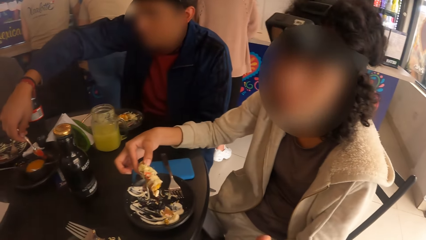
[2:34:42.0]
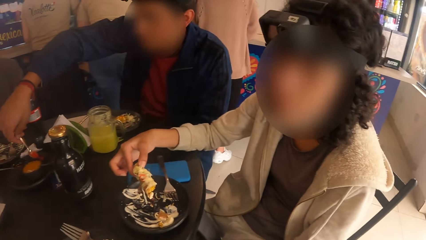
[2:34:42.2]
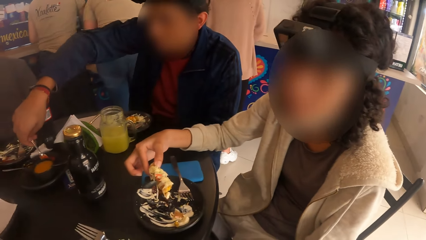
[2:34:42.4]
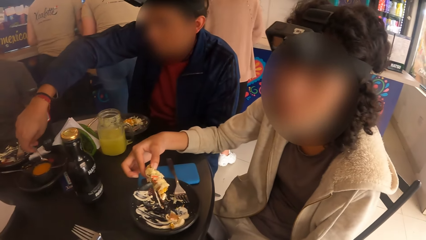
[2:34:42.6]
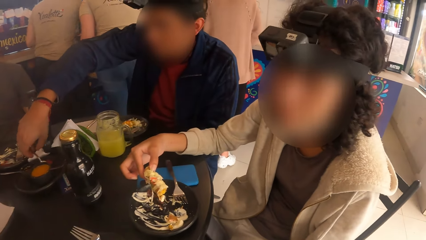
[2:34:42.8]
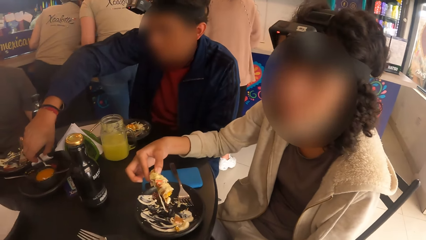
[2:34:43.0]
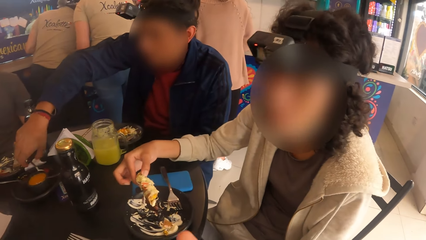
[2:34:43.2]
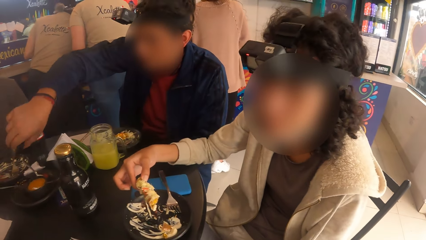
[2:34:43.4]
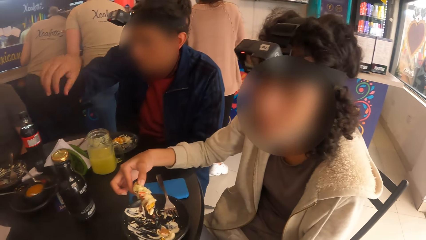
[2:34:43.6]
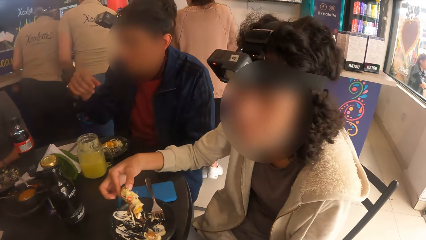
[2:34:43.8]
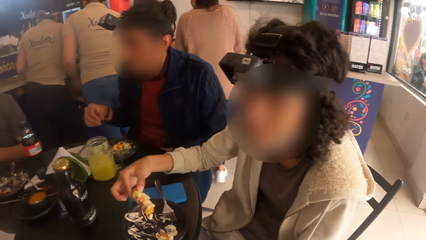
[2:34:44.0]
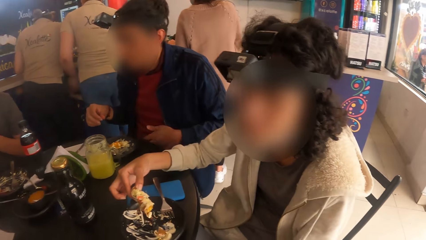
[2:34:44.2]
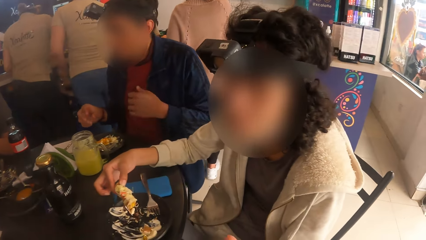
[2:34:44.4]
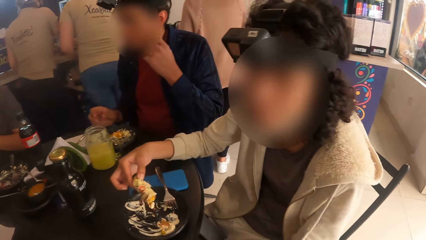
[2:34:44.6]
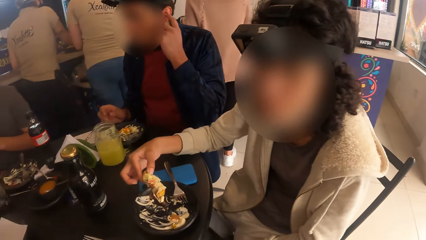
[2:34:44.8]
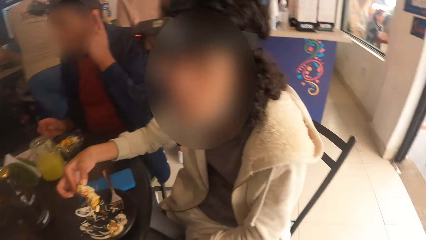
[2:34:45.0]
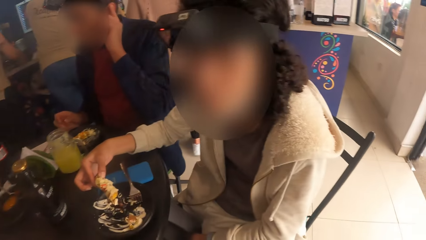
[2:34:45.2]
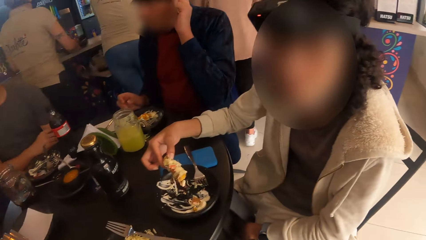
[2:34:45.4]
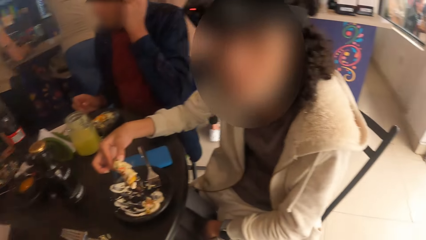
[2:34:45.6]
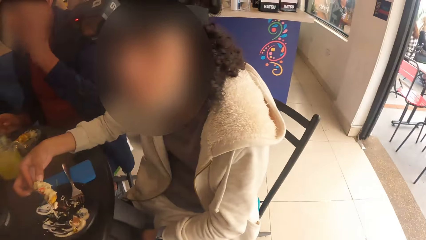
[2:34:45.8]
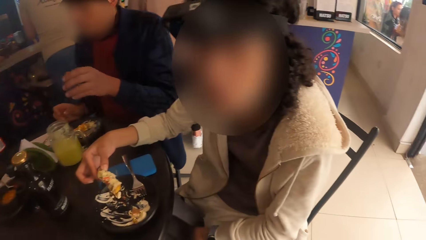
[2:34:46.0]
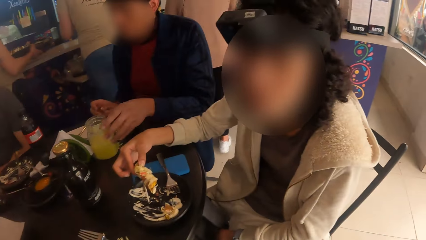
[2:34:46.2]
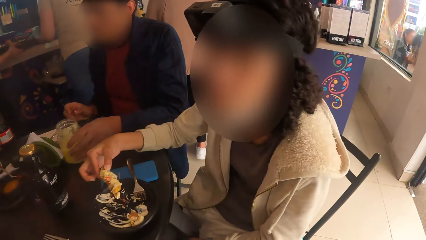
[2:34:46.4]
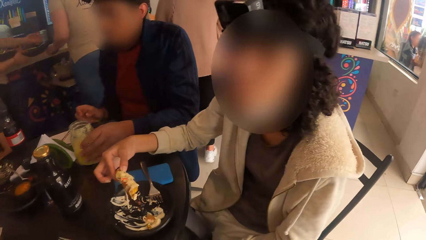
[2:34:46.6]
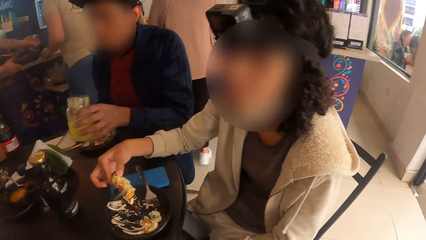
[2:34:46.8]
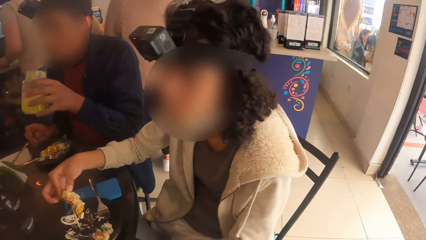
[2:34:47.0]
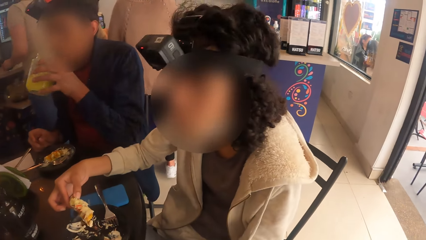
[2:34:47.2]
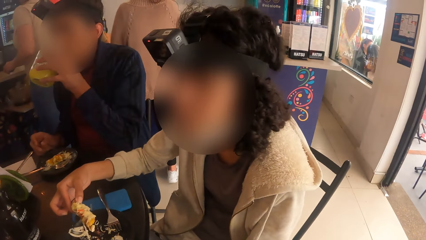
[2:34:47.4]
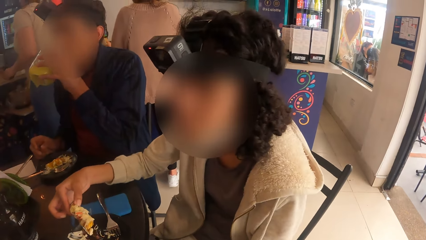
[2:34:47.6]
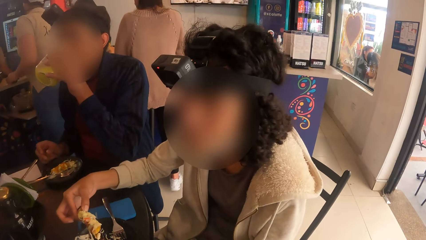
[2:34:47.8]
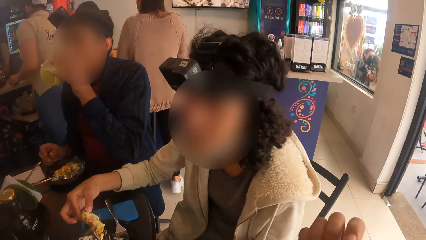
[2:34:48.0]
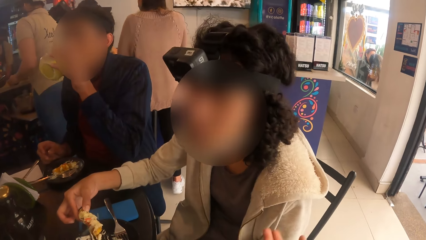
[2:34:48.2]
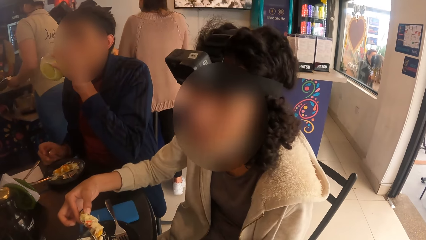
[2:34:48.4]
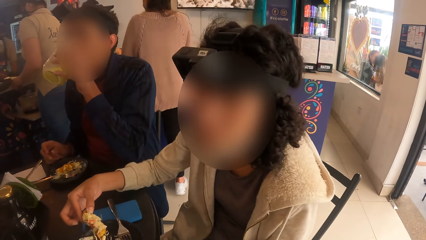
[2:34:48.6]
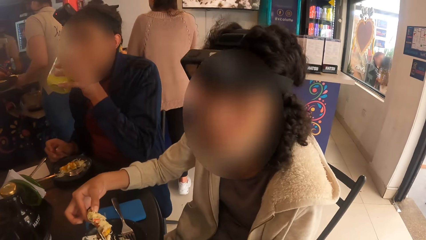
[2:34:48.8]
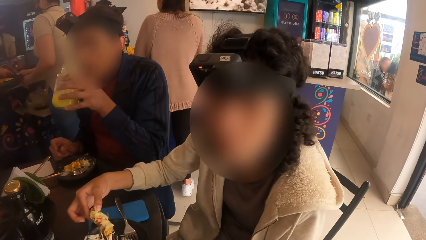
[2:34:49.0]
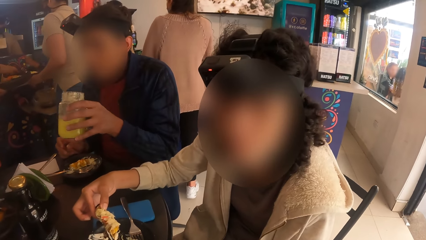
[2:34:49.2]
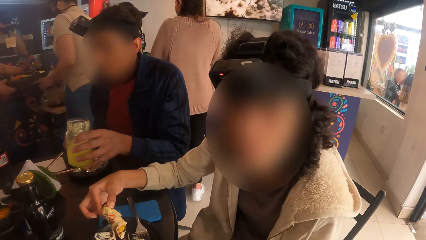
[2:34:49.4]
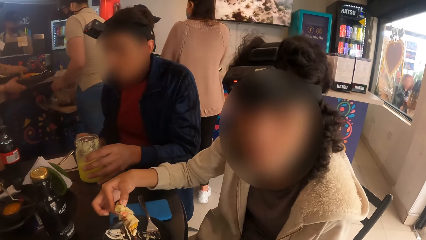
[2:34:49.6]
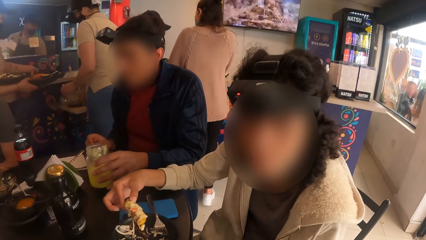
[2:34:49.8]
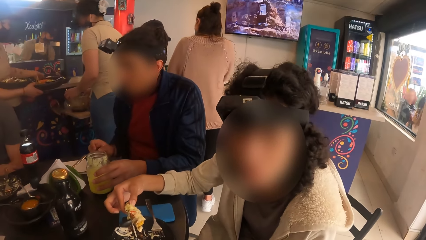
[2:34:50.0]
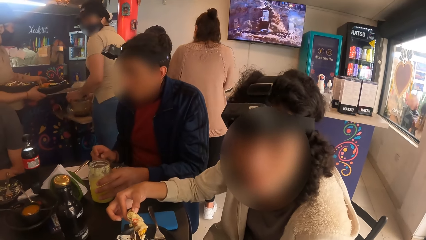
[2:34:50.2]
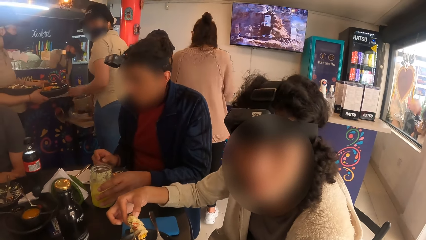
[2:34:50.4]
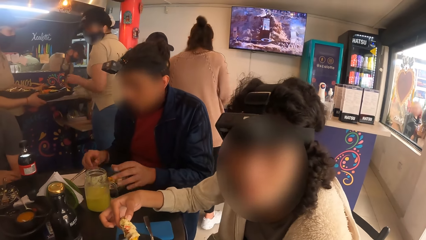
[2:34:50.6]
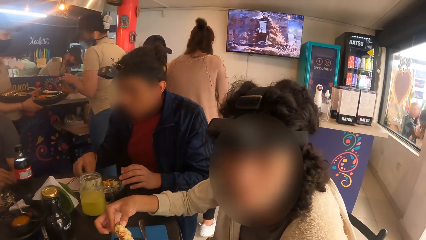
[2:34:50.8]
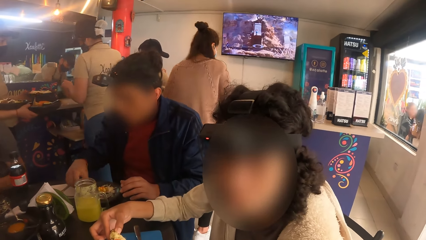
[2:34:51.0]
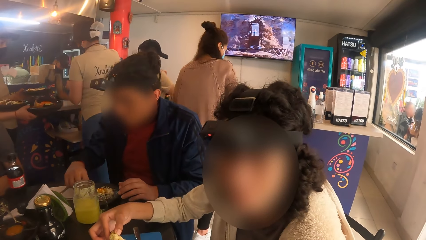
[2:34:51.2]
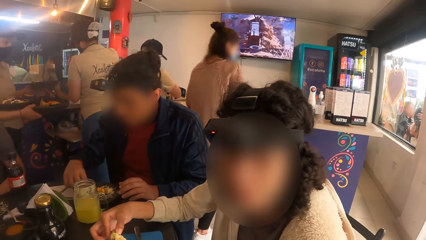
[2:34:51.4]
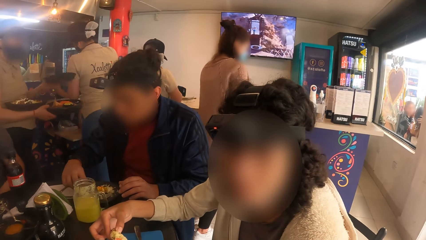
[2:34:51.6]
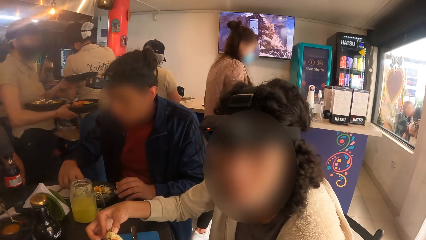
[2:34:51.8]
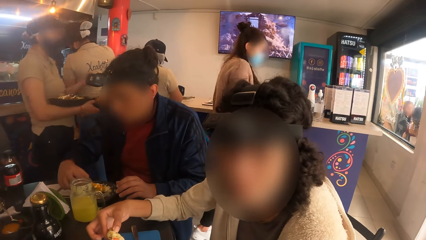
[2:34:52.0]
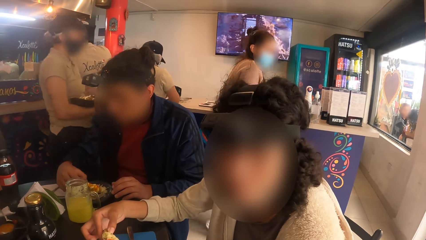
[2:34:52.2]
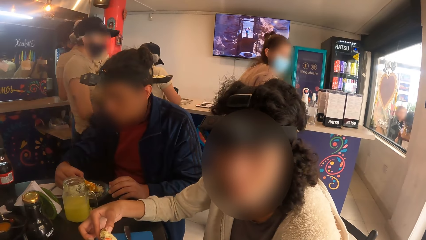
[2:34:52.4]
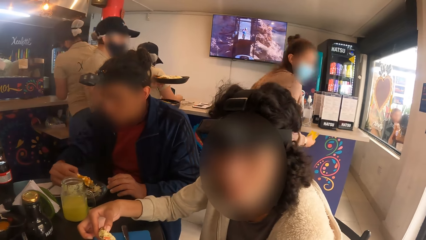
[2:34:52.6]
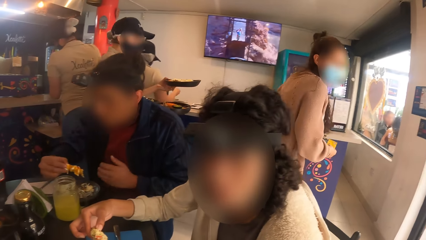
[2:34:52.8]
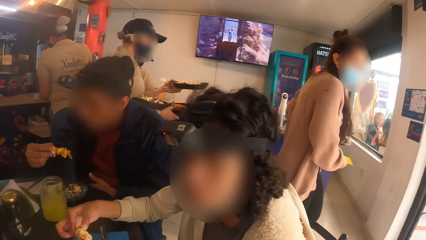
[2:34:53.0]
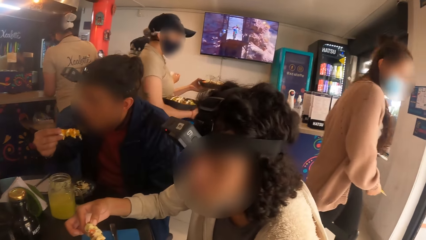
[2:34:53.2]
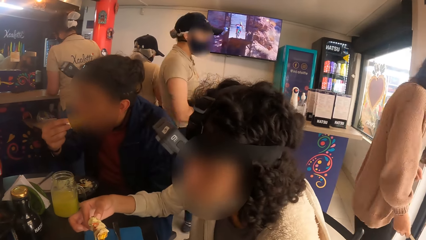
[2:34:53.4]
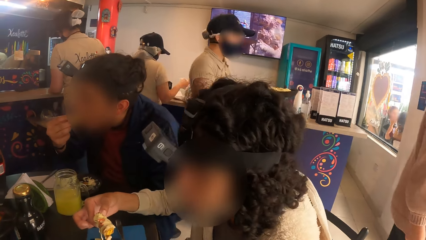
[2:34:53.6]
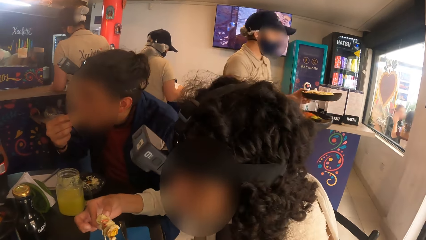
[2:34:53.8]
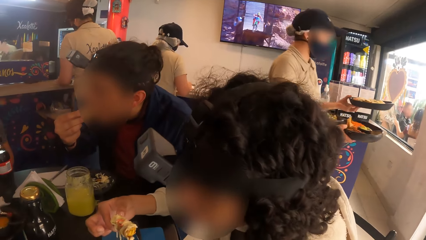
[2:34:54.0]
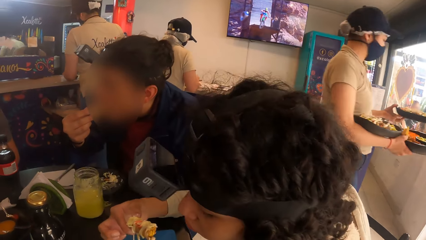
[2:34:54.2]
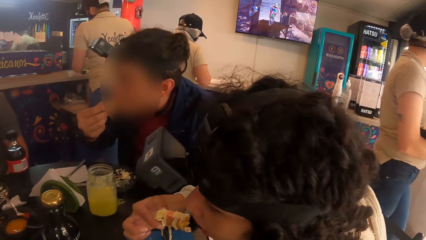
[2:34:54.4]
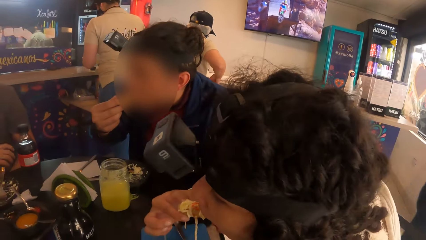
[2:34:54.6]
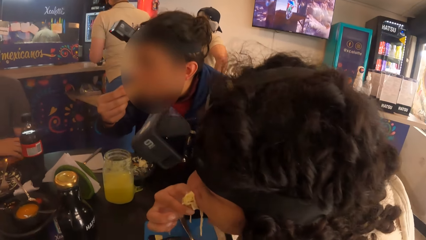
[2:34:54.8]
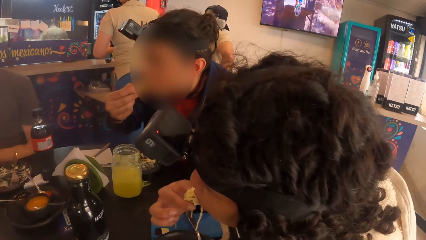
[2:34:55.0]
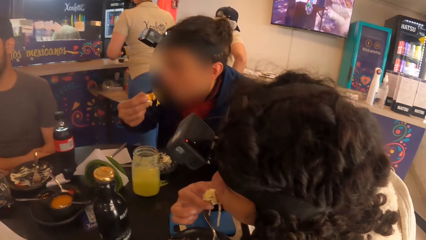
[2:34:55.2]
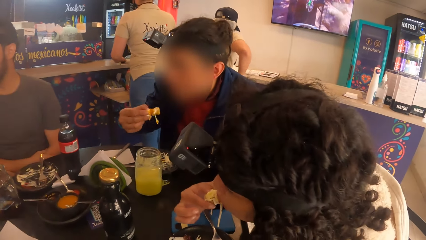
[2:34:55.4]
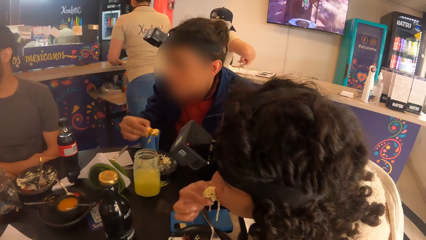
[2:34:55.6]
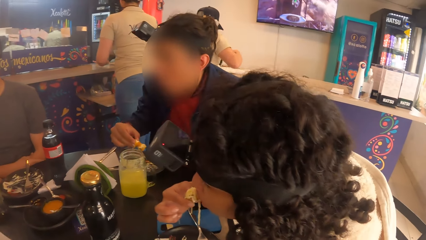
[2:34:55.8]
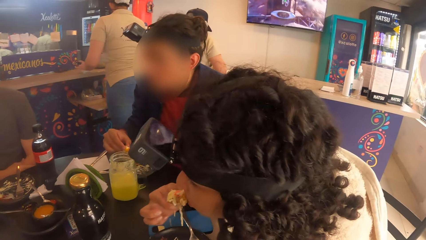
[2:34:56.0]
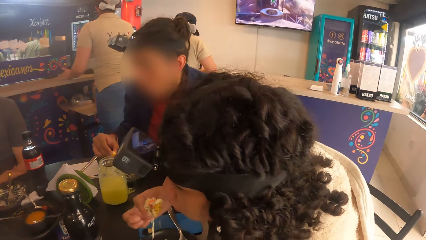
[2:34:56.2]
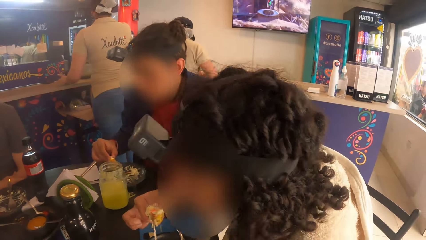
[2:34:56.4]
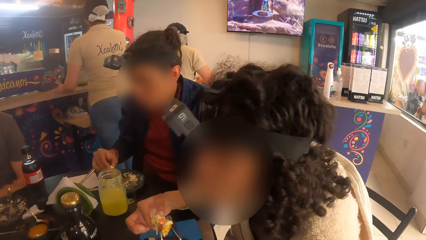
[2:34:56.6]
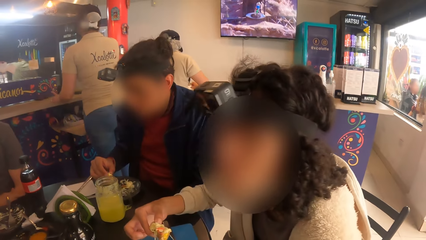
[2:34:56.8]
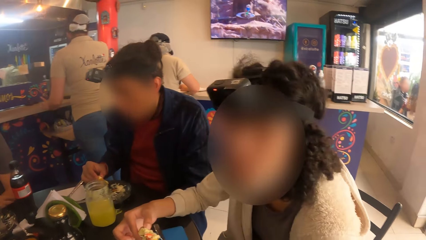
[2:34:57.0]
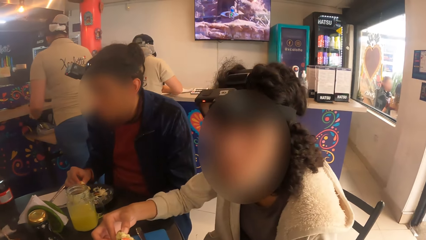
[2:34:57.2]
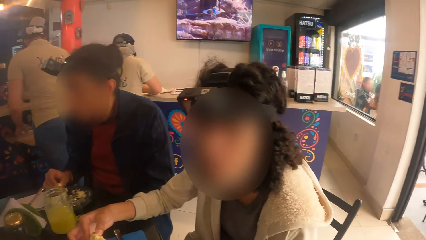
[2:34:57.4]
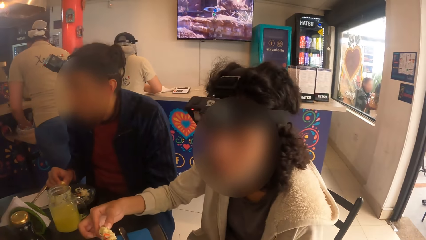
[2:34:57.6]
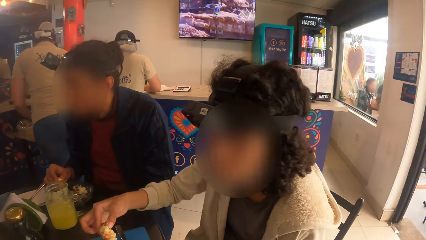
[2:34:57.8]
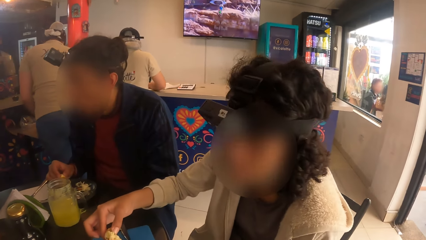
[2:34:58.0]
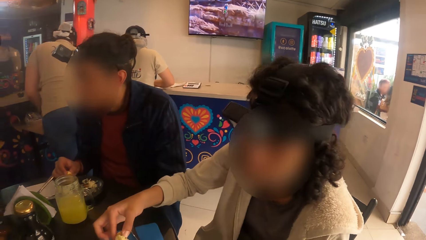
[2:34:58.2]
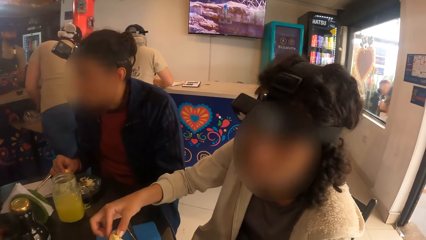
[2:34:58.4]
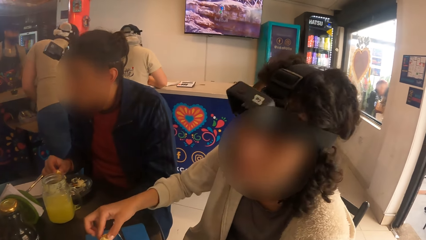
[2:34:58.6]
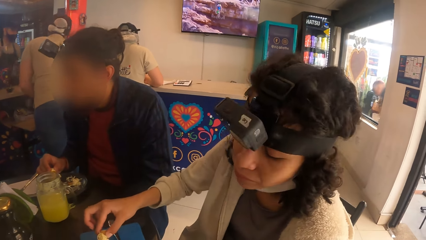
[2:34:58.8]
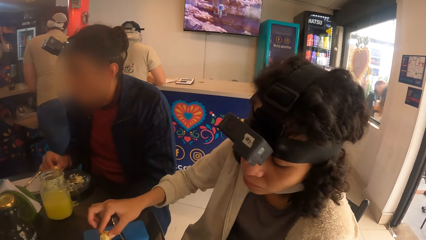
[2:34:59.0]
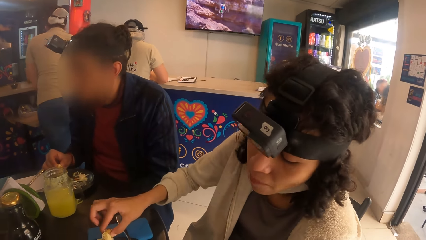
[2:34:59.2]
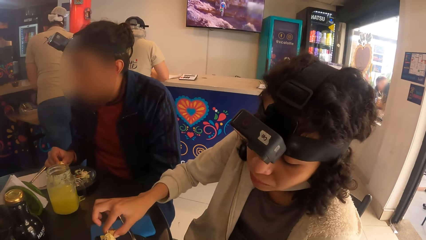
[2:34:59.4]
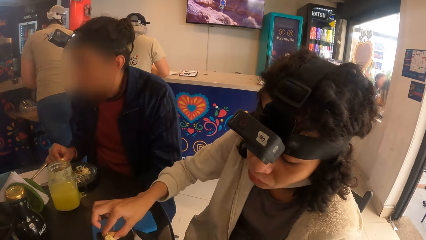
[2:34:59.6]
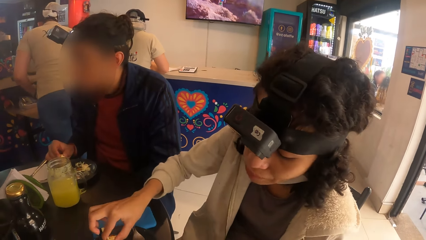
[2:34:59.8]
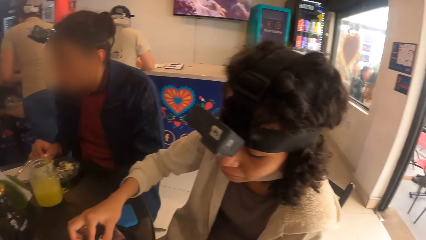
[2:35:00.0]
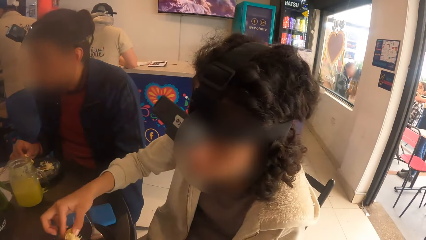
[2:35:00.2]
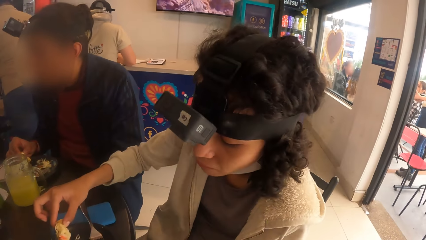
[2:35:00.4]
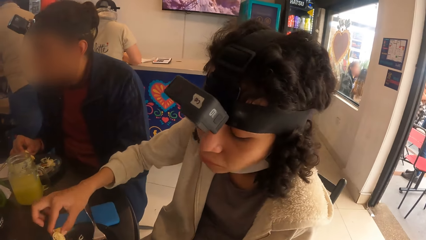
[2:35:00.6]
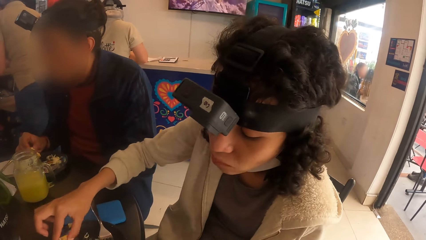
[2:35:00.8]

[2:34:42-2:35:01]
A man drops the spoon into the bowl on the plate on the table. The camera wearer interacts with a woman. The man picks up the cup on the table with his left hand, drinks juice from the cup in his left hand, and drops the cup on the table with his left hand. The man picks up a taco from the plate on the table with his right hand and eats the taco in his right hand. The woman eats the taco in her right hand.
